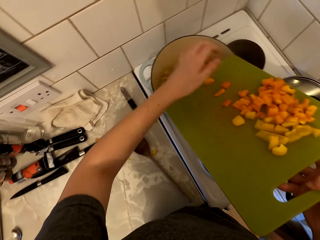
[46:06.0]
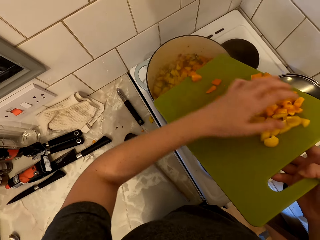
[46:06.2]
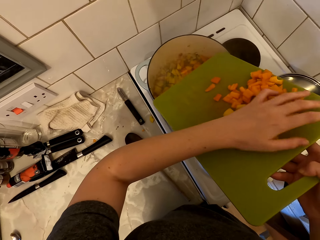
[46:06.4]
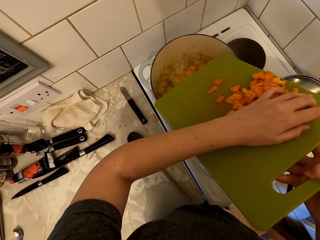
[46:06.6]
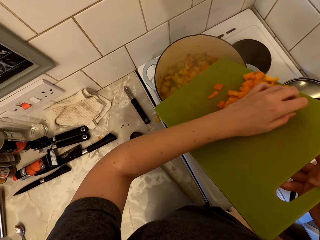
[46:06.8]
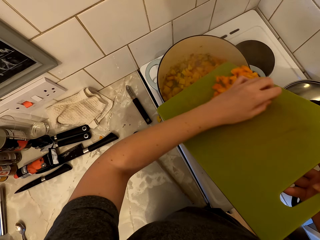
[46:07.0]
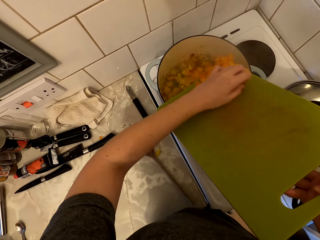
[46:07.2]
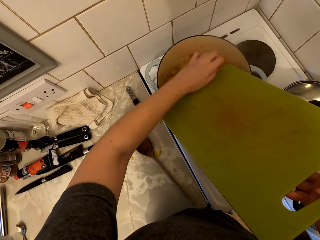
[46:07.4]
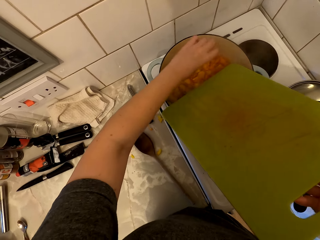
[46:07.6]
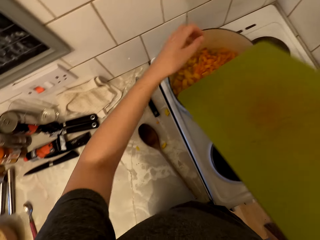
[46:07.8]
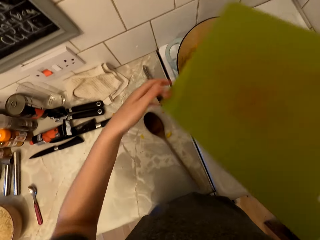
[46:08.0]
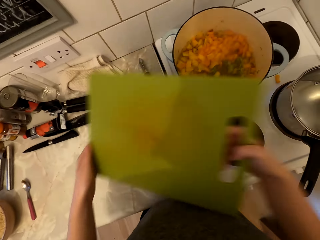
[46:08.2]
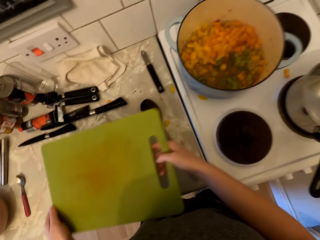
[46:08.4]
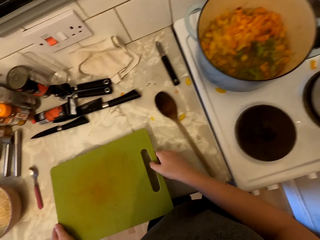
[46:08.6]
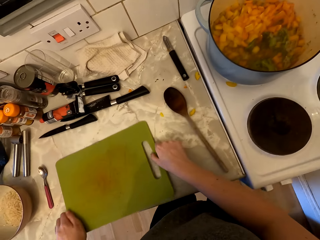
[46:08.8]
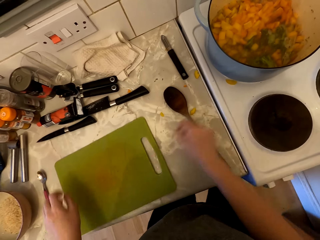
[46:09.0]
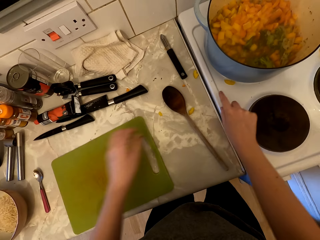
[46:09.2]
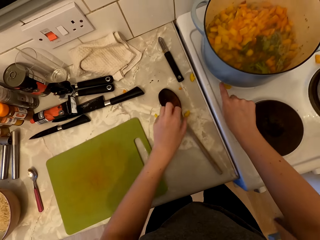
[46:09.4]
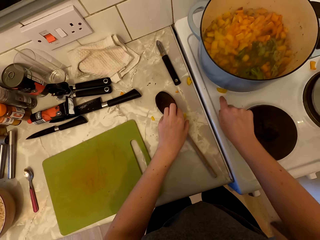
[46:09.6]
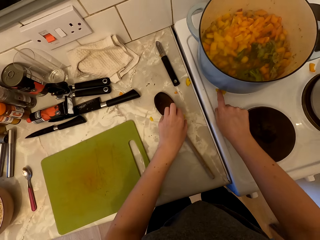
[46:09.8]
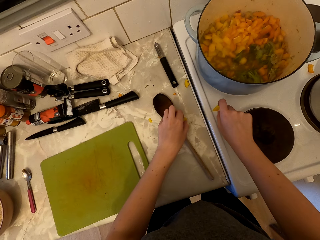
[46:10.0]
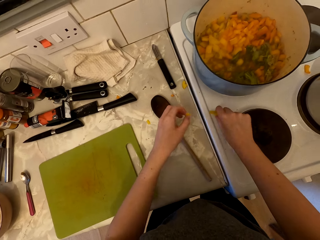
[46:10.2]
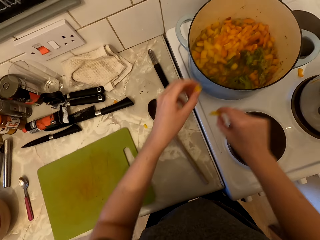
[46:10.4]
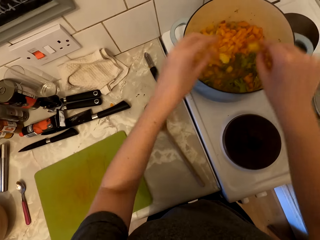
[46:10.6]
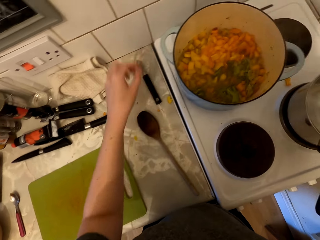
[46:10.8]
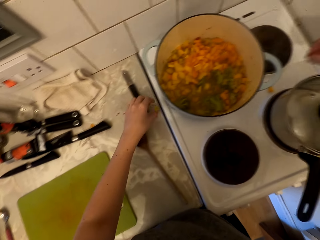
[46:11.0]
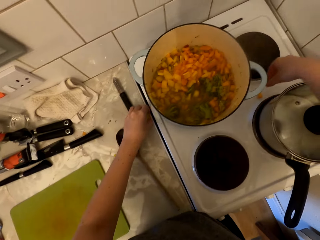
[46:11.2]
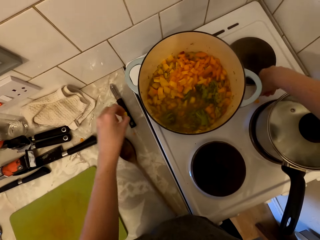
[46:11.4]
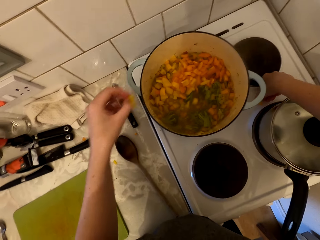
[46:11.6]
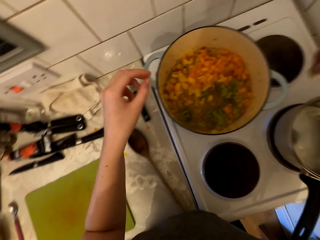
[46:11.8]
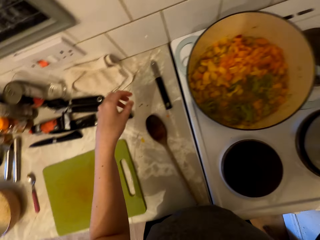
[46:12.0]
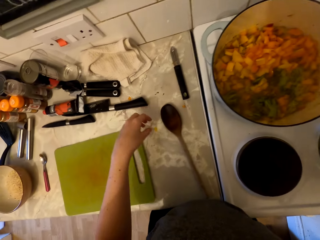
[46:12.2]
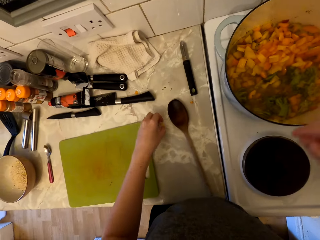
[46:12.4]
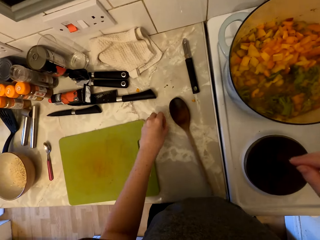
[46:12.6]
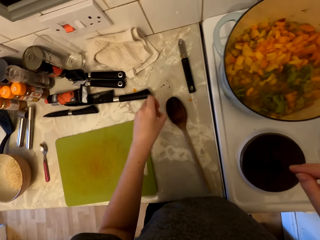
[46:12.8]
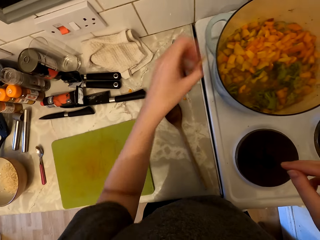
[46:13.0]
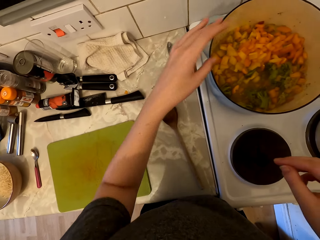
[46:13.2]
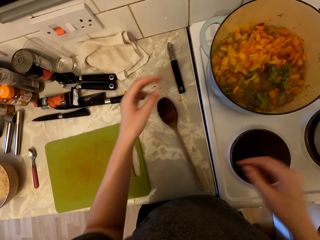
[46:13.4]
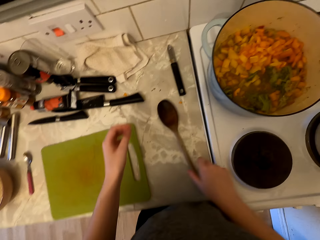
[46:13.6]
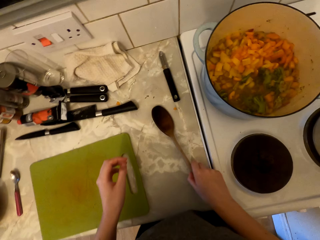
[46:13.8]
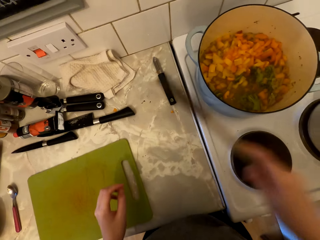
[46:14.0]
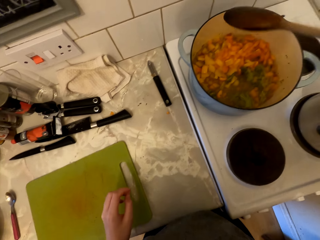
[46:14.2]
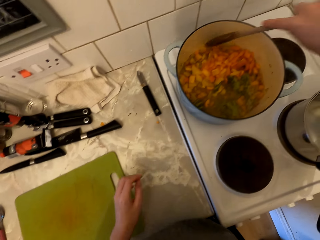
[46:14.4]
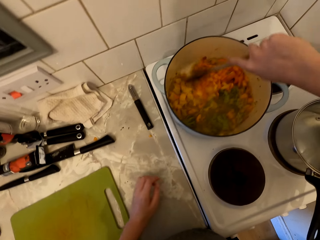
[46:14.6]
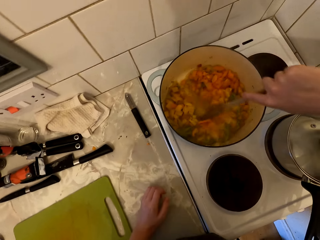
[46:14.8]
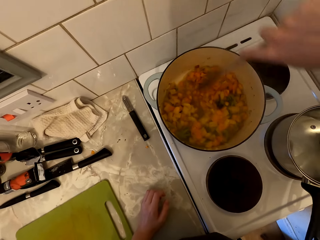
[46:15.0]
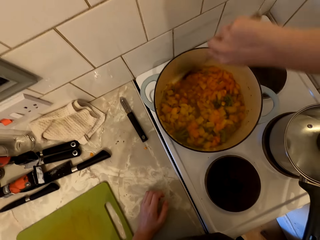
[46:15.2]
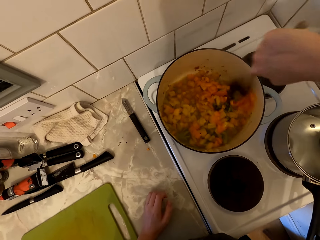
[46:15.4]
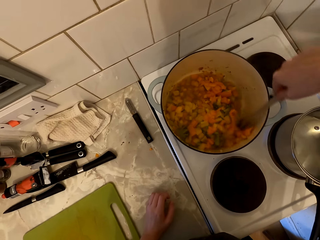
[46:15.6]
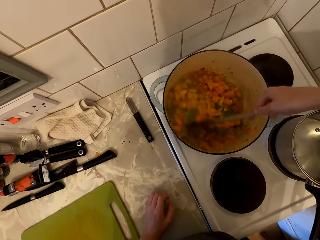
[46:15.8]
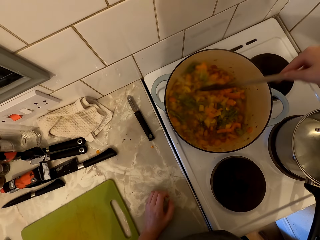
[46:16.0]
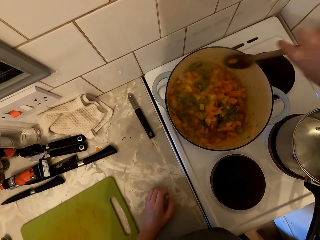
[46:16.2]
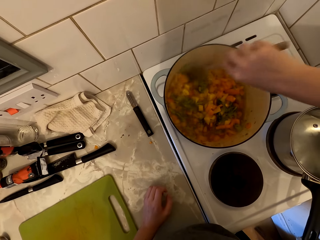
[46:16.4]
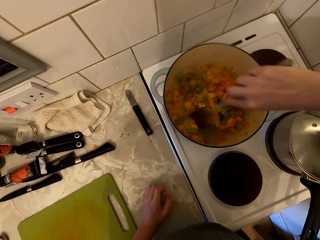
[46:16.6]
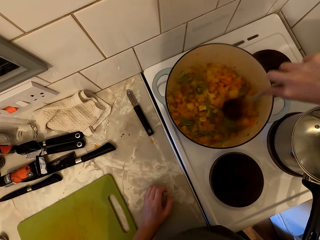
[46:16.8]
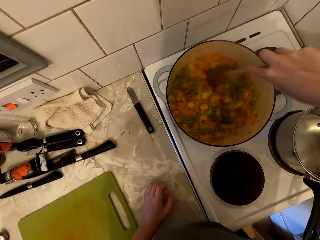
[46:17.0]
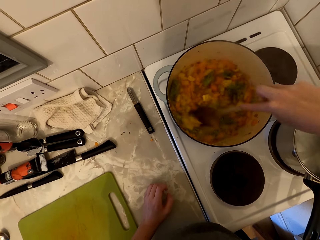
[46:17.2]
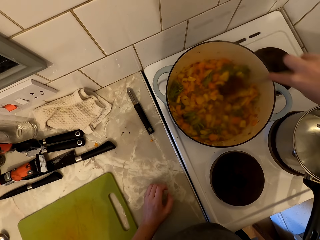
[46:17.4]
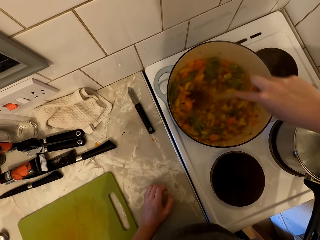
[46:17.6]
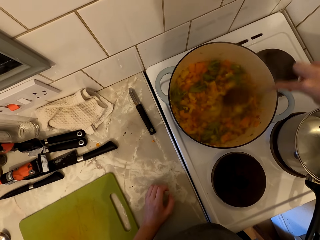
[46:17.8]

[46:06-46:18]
The camera wearer puts the chopping board on the countertop. They pick up the piece of yellow pepper and put the piece of yellow pepper in the food. They throw pieces of food into the pan from the cooker. They pick up the cooking stick on the countertop. They stir the food.

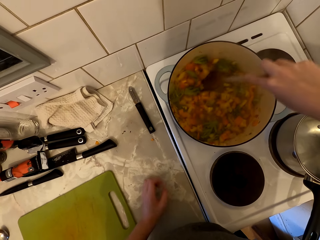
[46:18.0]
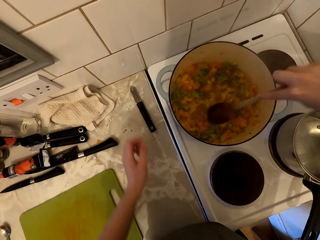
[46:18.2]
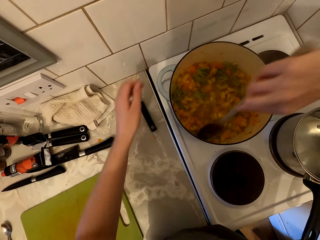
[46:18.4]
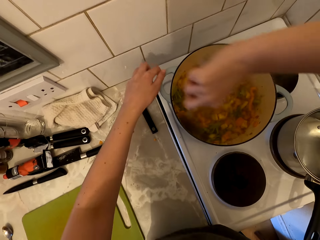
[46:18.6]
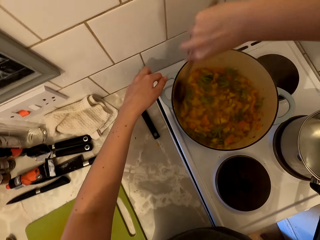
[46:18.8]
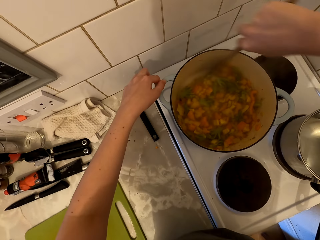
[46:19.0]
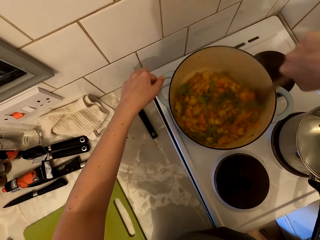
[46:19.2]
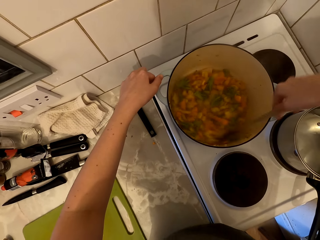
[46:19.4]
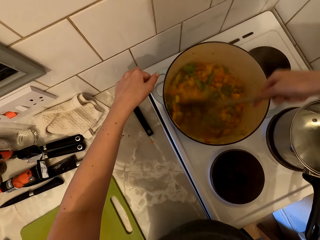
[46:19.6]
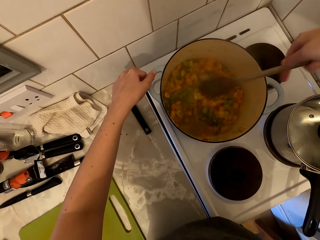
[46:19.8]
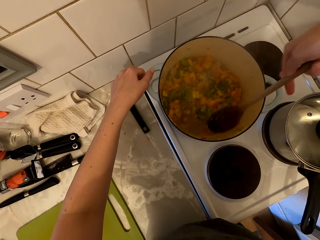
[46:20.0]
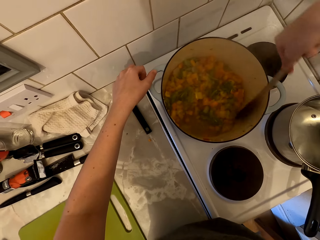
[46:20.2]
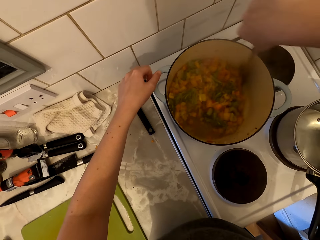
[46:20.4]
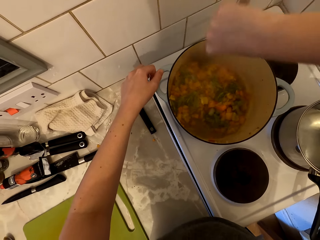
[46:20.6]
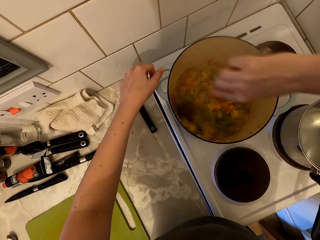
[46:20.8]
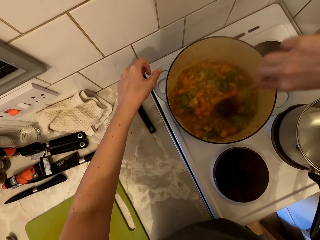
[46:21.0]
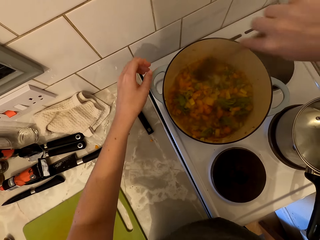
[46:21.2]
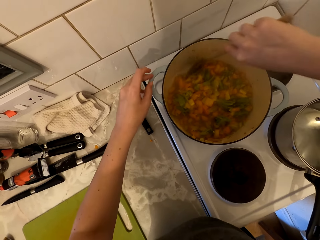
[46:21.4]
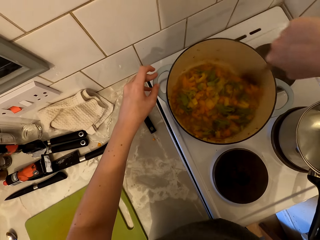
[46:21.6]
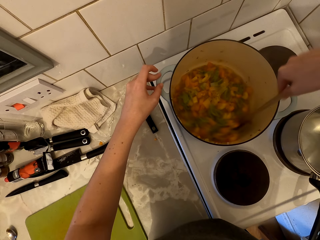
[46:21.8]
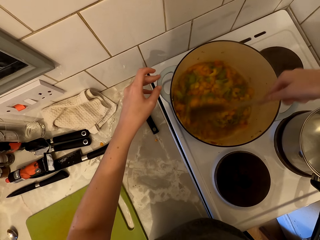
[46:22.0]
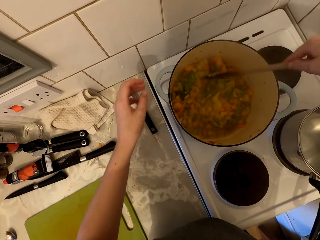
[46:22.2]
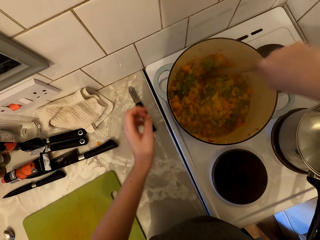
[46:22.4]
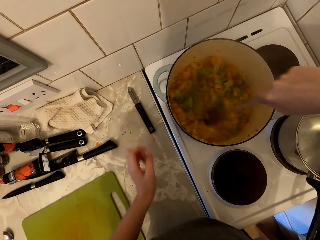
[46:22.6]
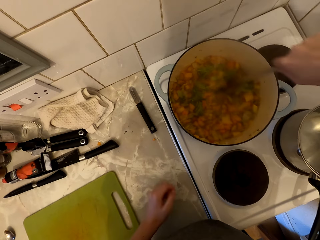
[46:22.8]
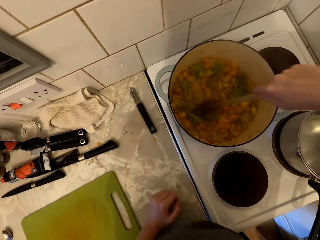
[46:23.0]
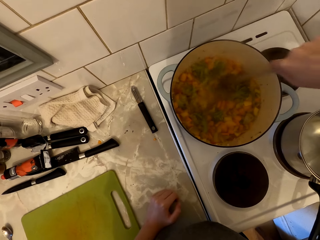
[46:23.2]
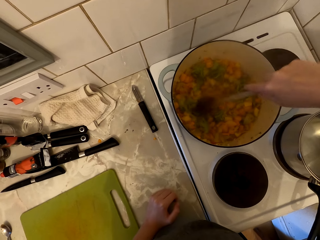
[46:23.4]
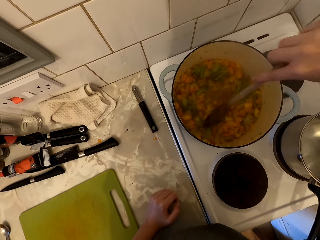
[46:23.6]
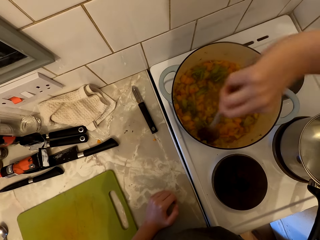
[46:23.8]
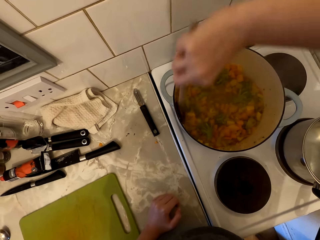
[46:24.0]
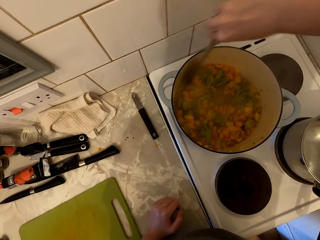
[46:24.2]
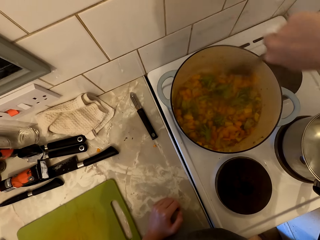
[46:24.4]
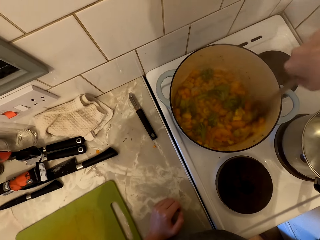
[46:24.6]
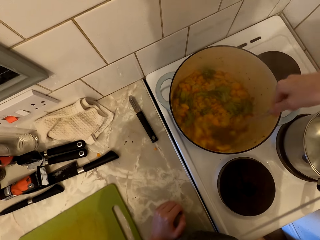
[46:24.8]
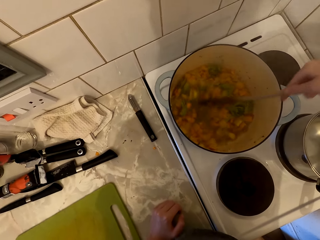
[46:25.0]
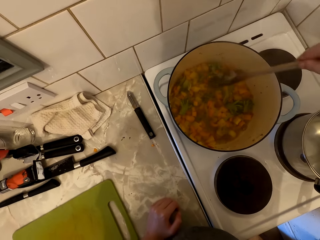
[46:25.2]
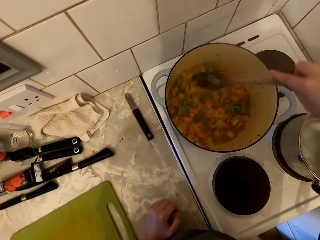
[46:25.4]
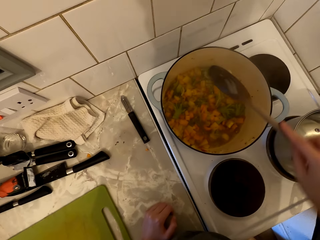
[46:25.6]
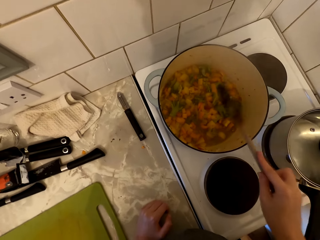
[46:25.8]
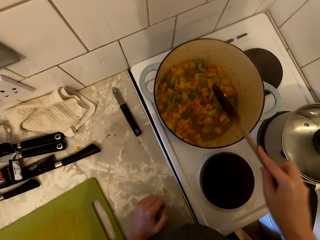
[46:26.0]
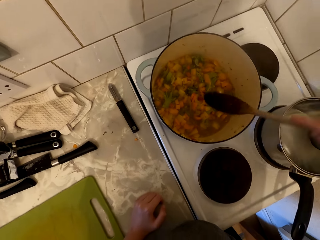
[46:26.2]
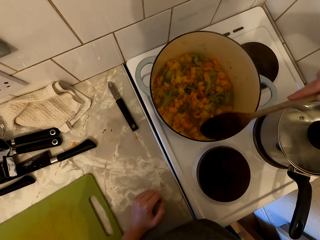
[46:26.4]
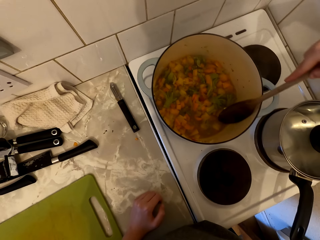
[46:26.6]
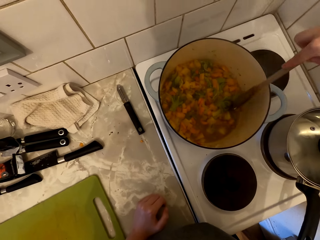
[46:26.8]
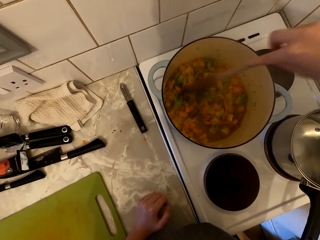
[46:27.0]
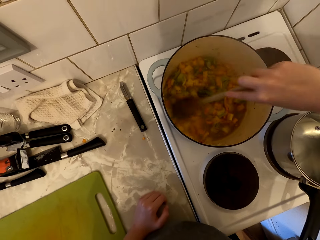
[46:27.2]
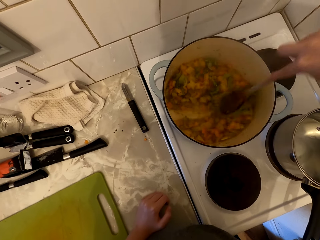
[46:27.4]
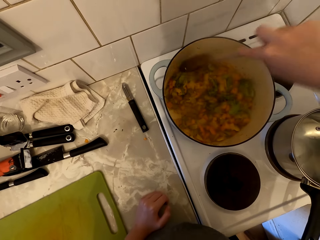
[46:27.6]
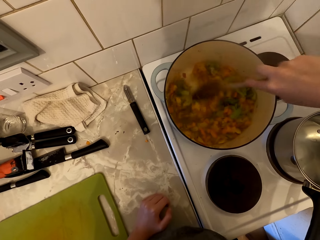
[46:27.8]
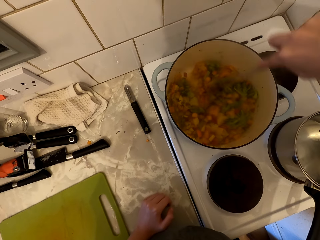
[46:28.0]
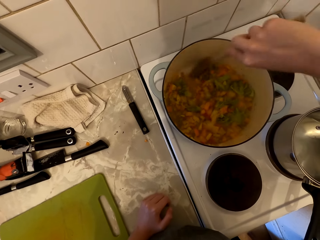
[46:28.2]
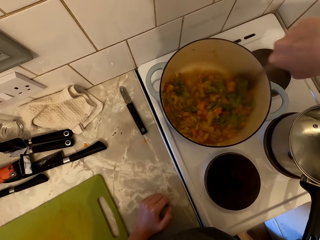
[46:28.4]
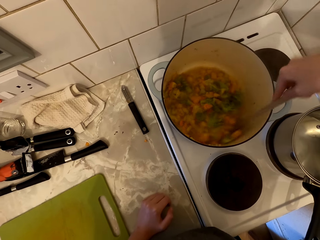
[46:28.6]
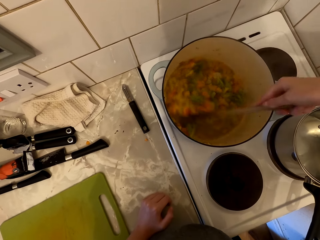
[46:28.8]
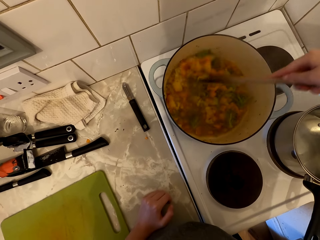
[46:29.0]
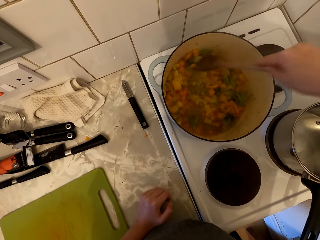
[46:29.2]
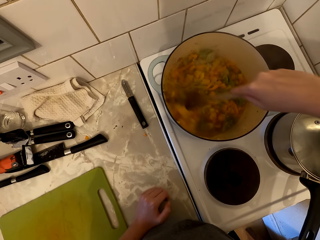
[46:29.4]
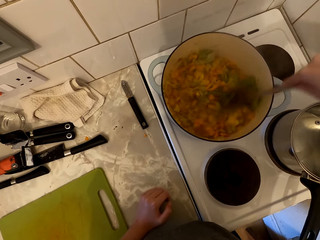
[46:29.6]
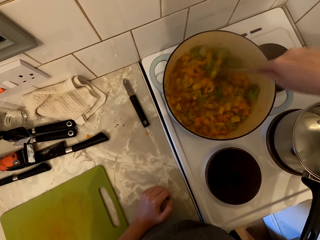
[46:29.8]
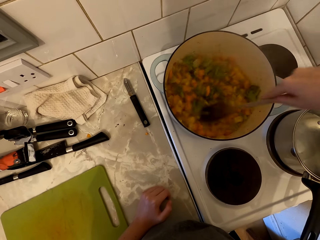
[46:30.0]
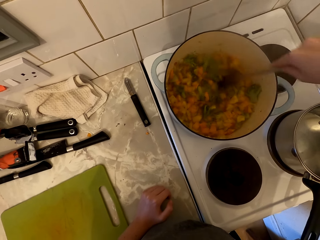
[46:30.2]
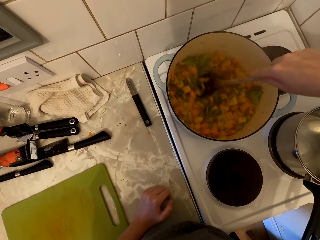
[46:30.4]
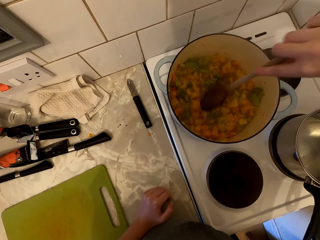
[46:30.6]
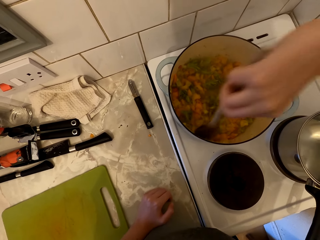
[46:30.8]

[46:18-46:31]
The camera wearer stirs the food. They touch the cooking pan handle with the left hand. They stir the food and remove the hand from the cooking pan handle. They hit the cooking pan with the cooking stick. They stir the food.
